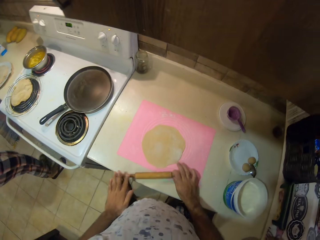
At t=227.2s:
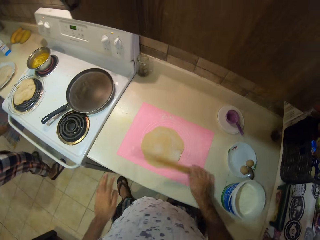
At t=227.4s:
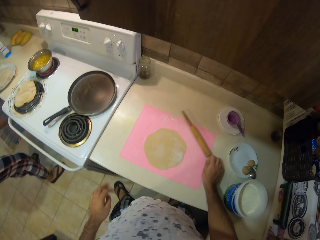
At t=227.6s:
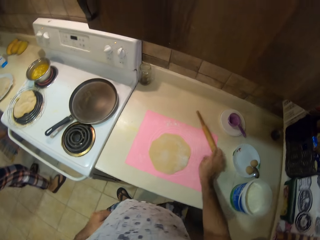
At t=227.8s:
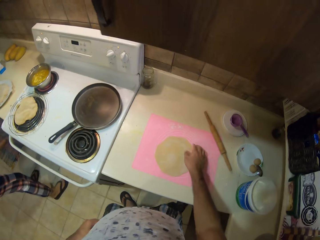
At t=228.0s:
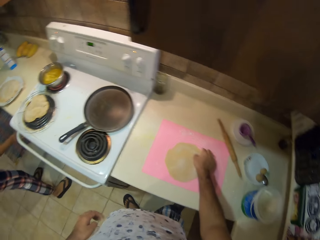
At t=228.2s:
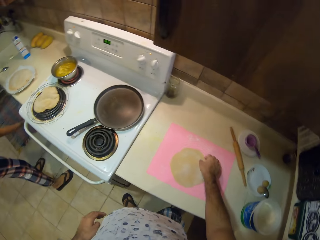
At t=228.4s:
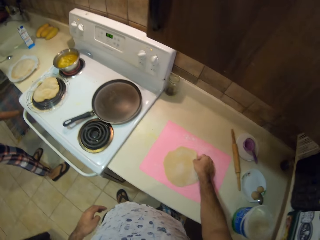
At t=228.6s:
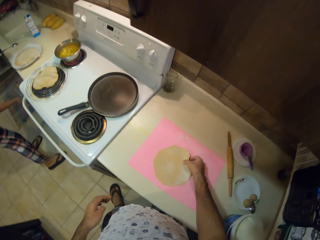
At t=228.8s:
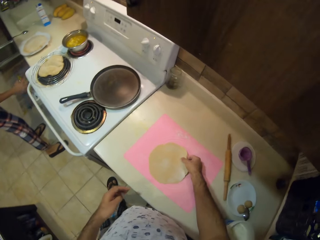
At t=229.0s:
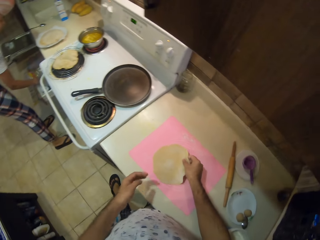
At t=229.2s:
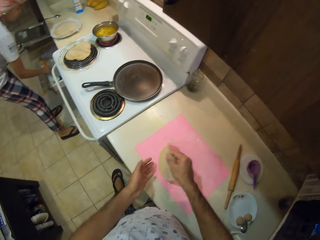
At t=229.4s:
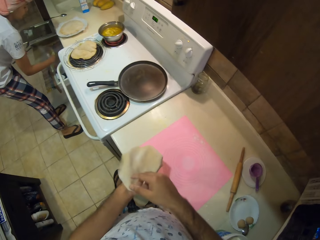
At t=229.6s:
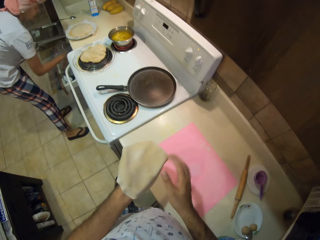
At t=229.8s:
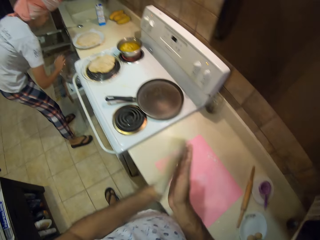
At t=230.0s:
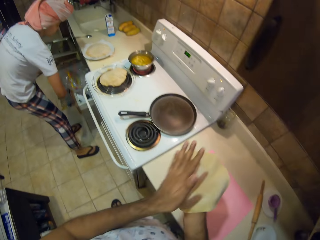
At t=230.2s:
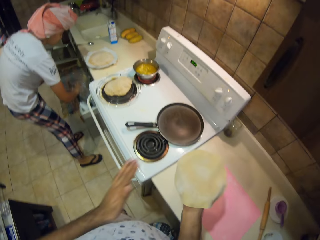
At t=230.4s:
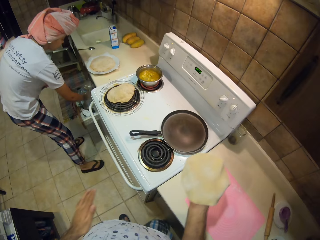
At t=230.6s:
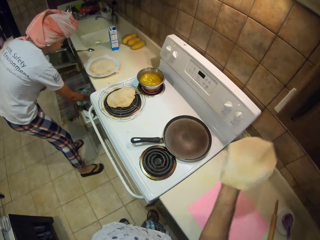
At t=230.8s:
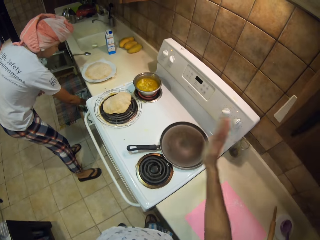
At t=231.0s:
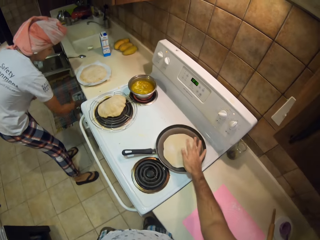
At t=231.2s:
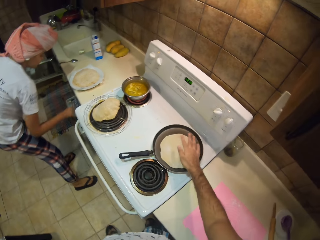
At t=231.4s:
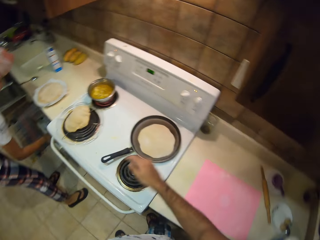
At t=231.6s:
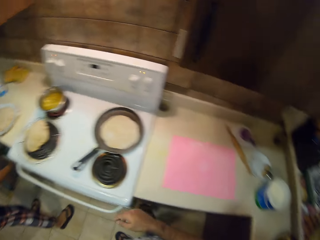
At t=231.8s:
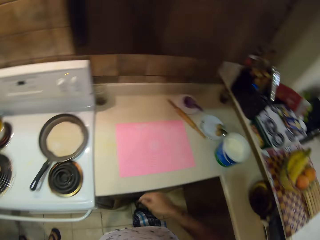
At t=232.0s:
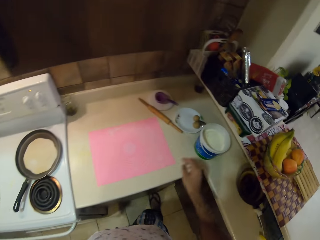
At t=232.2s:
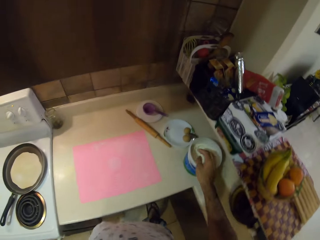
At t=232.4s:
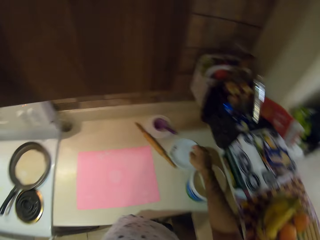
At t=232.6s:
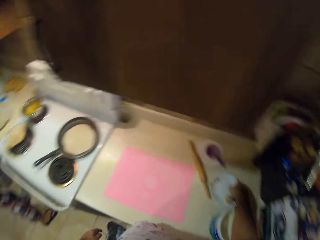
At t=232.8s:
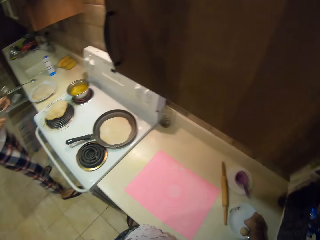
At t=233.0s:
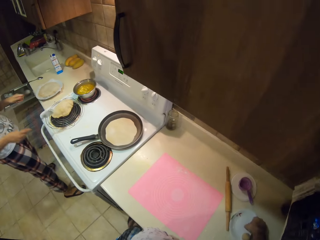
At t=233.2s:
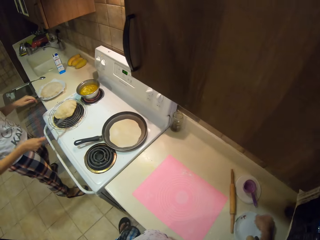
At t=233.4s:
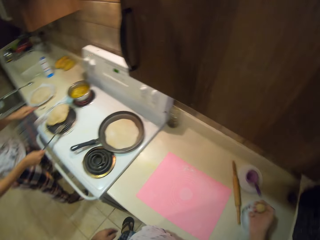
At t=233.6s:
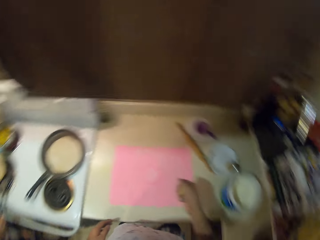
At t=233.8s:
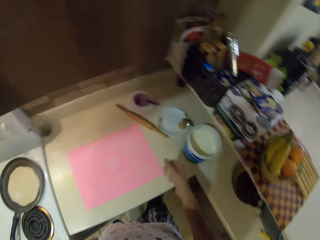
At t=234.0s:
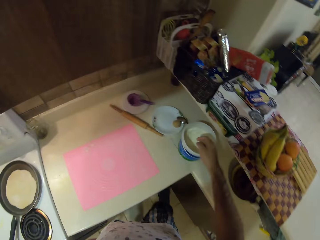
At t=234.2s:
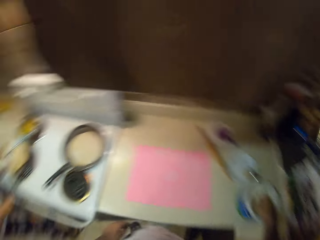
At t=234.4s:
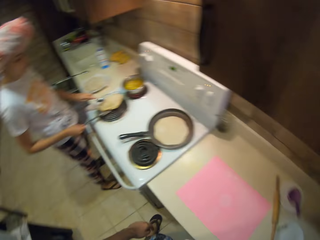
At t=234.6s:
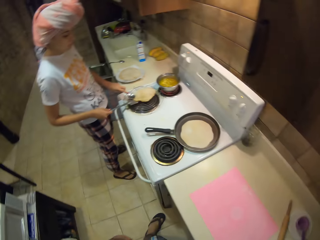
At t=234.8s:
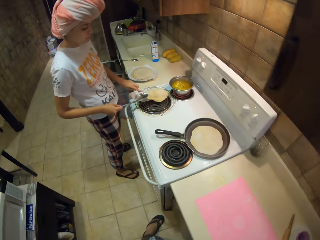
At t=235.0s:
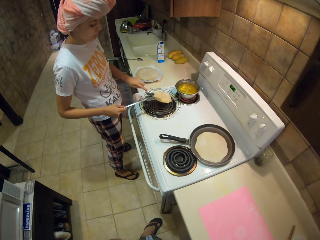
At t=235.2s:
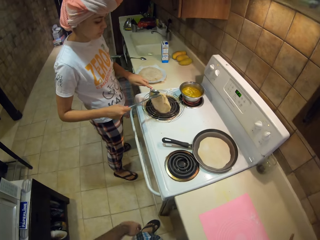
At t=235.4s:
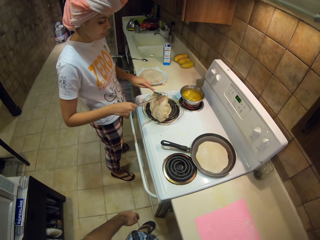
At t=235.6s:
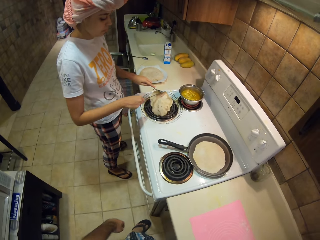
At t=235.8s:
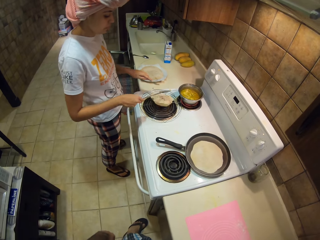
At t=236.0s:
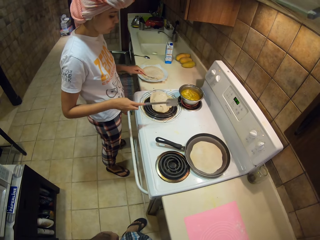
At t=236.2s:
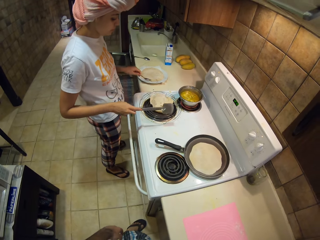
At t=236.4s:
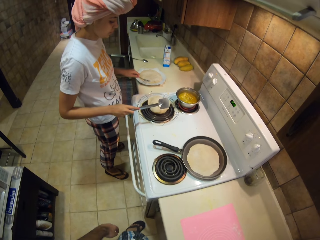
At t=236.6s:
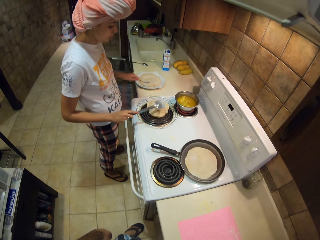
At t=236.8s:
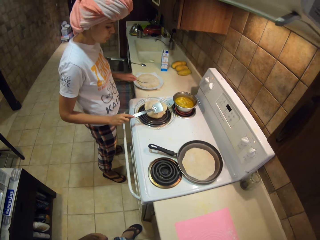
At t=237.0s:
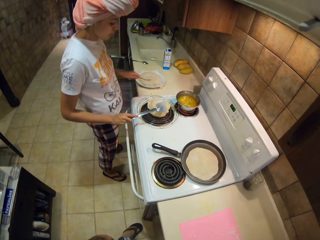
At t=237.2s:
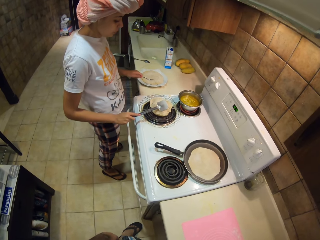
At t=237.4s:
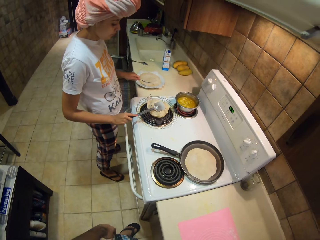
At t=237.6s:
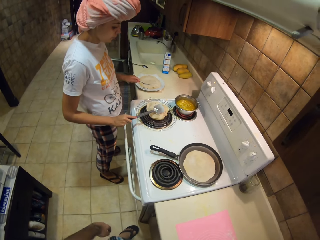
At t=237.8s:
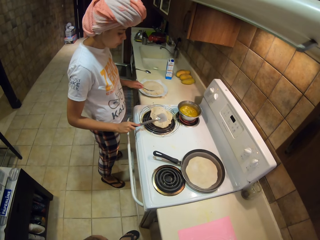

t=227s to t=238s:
The camera wearer pulls the rolling pin off the dough. They put the rolling pin on the table. They lift the rolled dough. A woman picks up something from the cabinet. The camera wearer switches the dough to the other hand. They drop the rolled dough in the cooking pan. They pick up some dough. The woman turns the dough with a turner.

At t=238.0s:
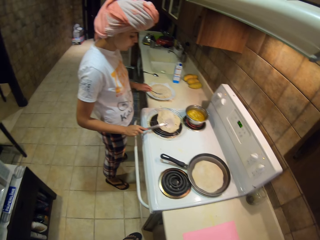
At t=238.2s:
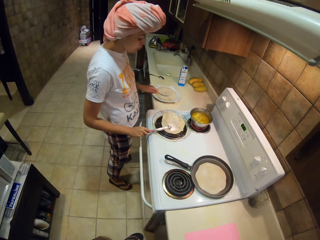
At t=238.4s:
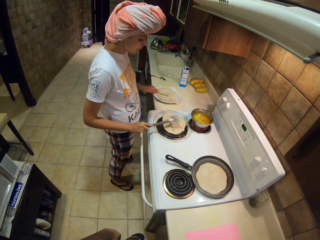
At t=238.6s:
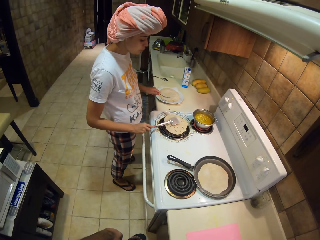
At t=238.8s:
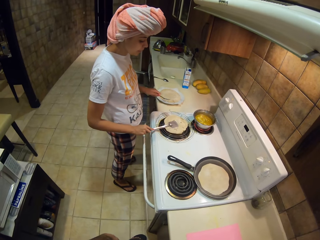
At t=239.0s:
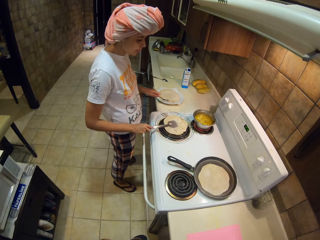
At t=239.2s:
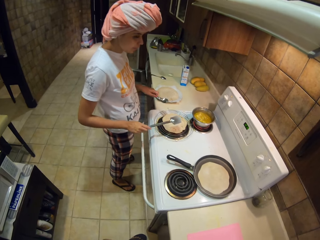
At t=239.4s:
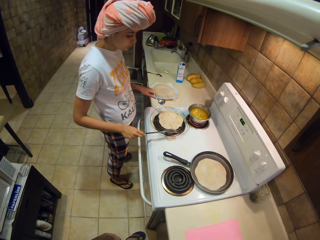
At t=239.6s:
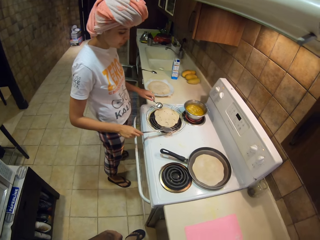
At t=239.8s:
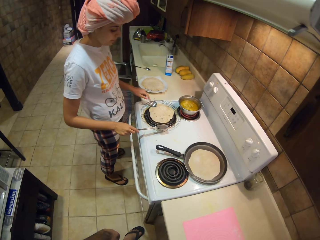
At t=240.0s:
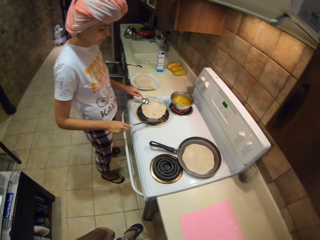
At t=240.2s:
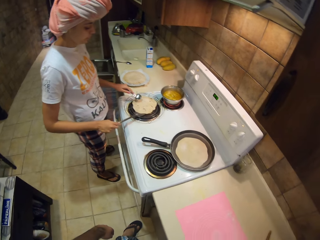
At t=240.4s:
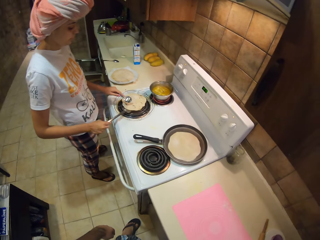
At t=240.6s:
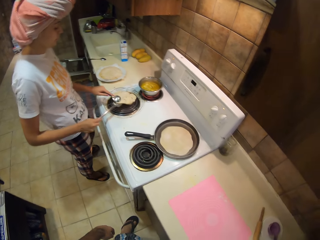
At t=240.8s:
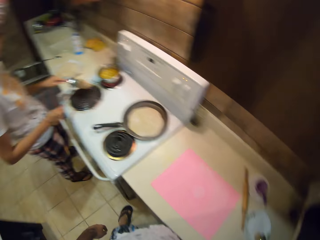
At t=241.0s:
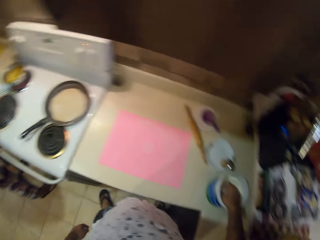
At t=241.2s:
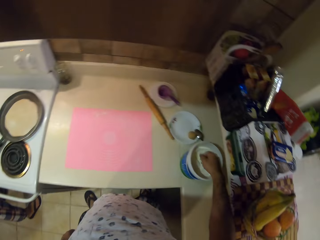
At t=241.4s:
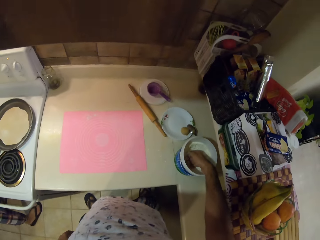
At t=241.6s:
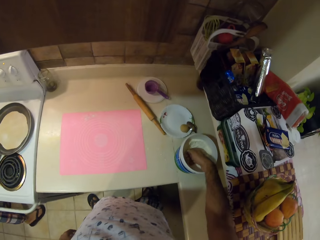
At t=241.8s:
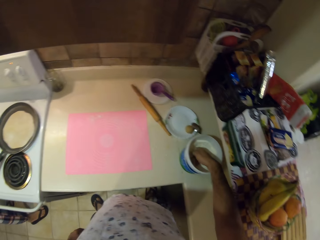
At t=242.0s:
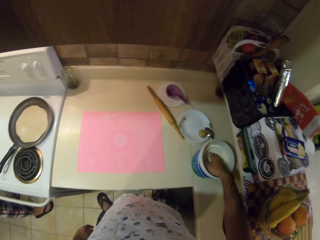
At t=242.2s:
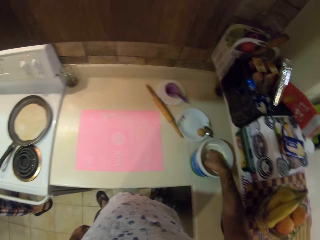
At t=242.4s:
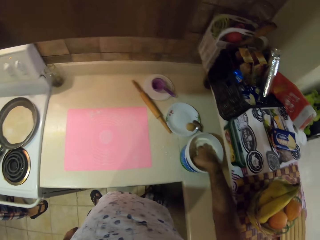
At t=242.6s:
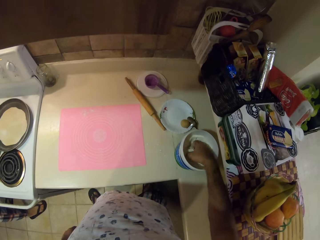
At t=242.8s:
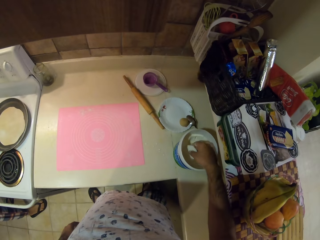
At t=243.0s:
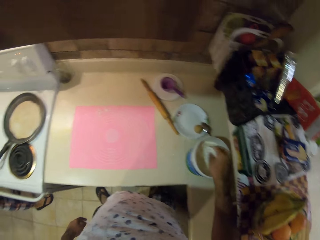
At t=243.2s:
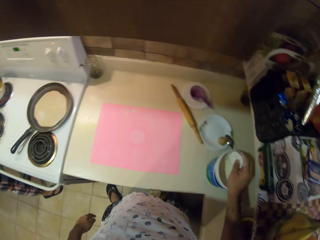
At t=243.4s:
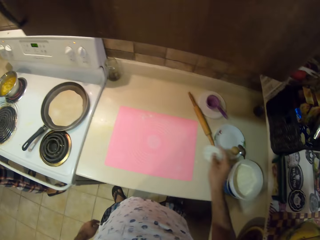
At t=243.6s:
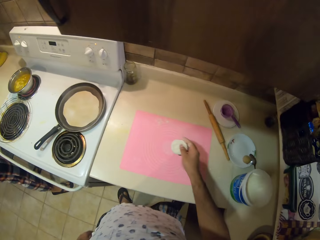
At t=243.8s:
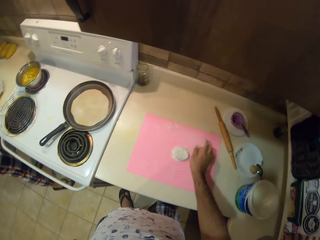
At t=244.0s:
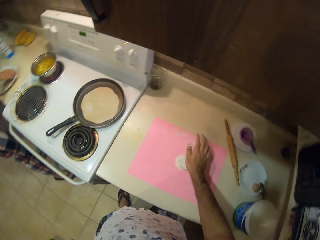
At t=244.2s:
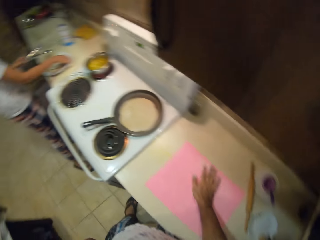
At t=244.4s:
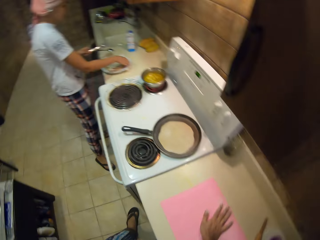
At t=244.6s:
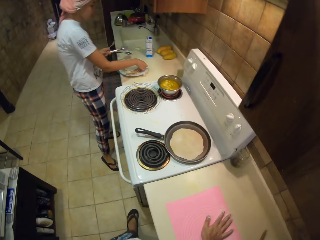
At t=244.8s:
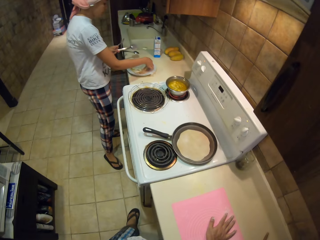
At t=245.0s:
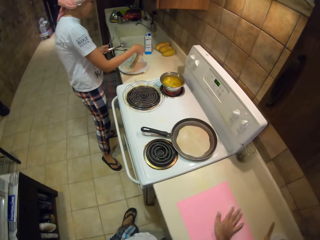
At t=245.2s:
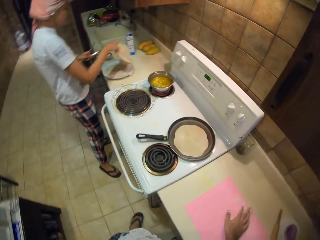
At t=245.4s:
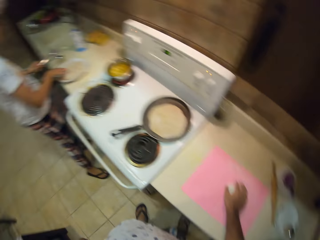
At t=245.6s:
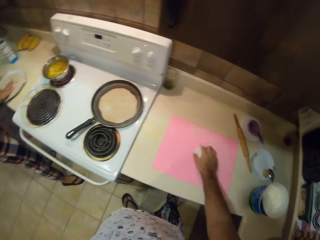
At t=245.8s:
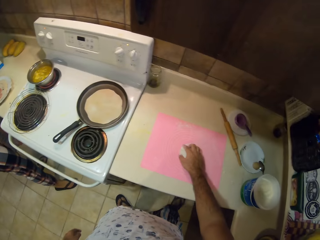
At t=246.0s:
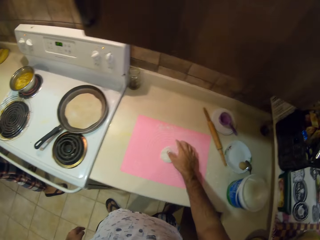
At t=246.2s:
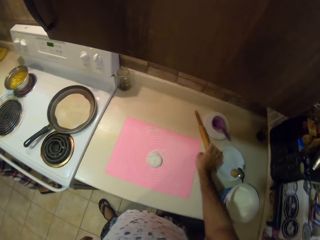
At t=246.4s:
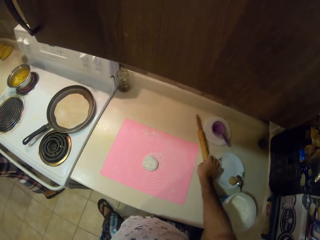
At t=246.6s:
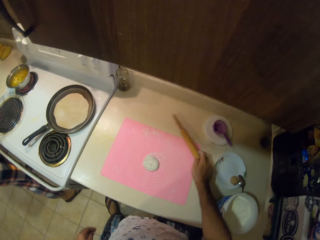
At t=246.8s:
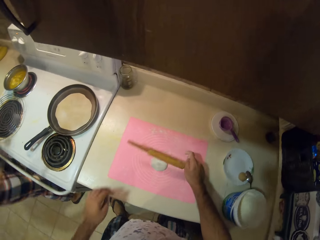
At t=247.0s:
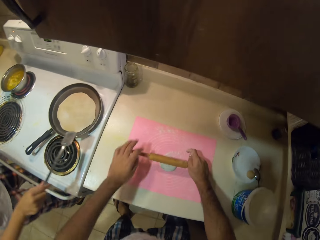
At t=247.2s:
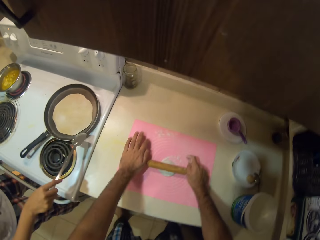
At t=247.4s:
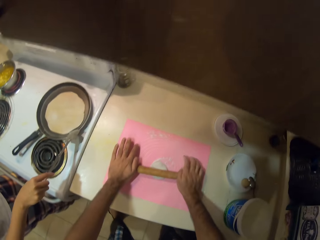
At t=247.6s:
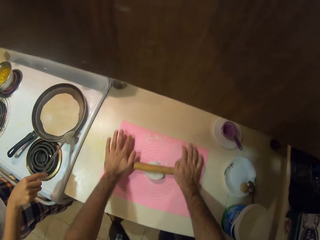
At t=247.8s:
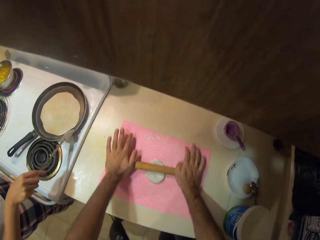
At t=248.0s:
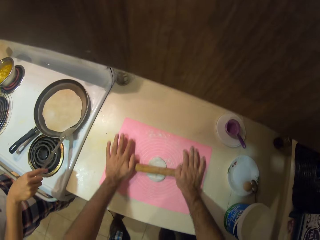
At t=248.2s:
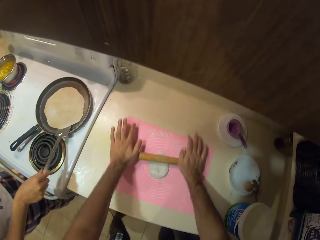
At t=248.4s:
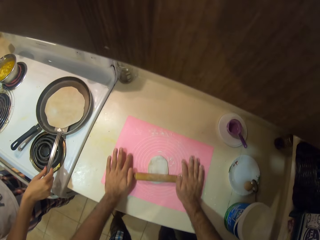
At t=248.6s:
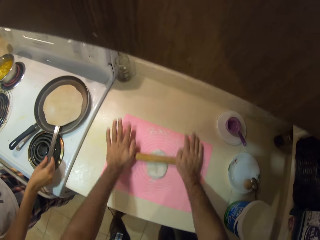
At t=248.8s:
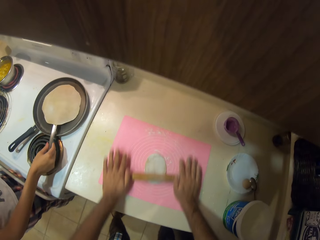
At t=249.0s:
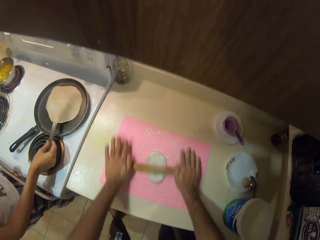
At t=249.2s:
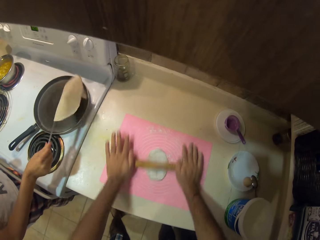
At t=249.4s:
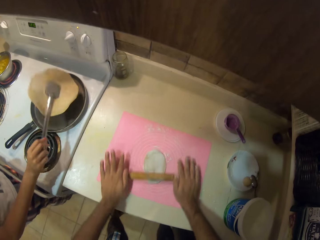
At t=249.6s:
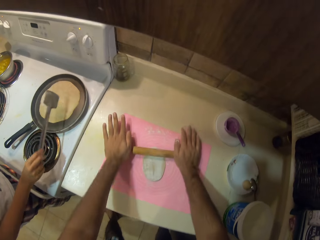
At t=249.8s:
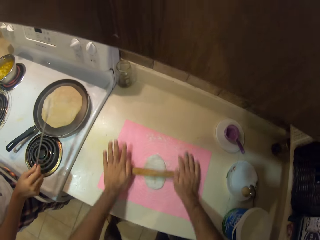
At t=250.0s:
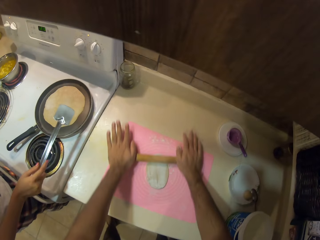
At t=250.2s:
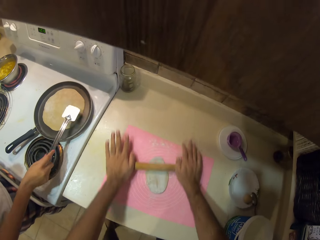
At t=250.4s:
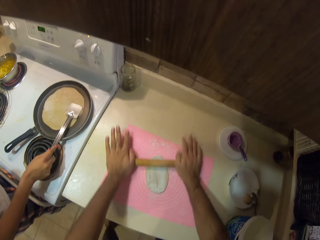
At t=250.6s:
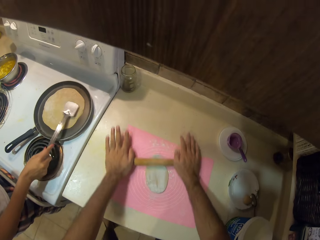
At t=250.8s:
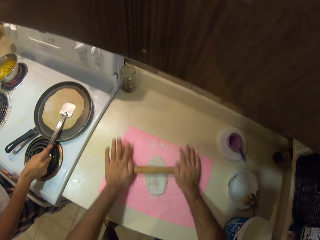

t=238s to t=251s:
A woman presses the dough with a turner. The woman turns the dough with the turner. The camera wearer presses the dough with his hand. He tosses the dough in the wheat flour. He picks up dough from the bowl. He puts the dough on the paper. He presses the dough with his hand. The woman flips the fried dough. The camera wearer picks up a rolling pin or rolling stick. He rolls the dough with the rolling pin. He holds the rolling stick with both hands. The woman turns the dough with the turner. The camera wearer rolls the dough with the rolling pin.
